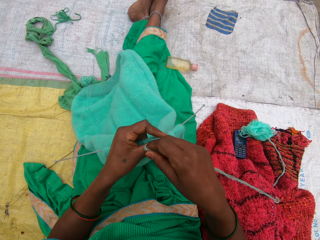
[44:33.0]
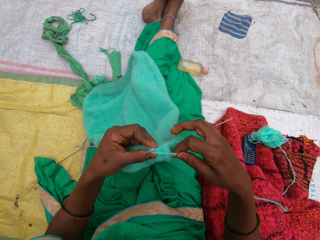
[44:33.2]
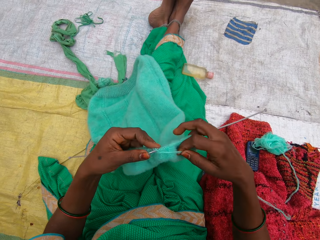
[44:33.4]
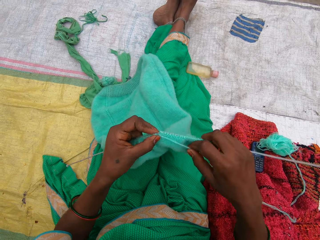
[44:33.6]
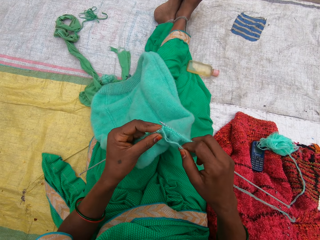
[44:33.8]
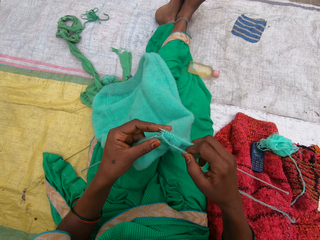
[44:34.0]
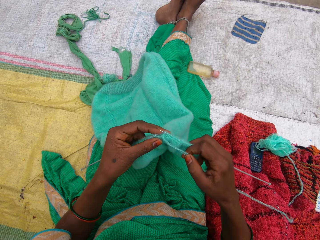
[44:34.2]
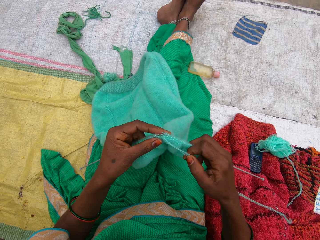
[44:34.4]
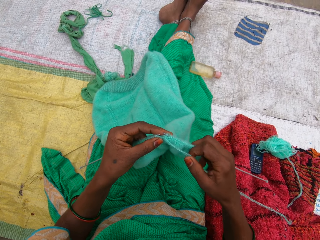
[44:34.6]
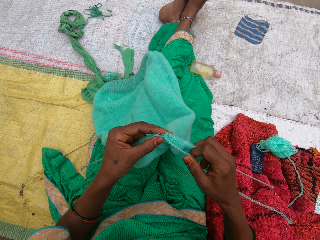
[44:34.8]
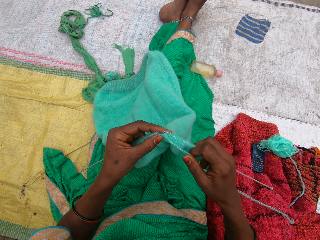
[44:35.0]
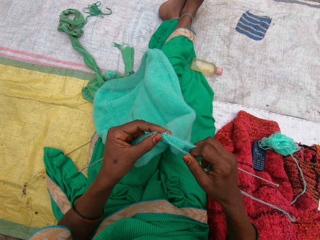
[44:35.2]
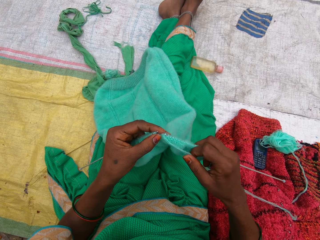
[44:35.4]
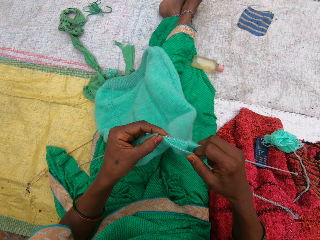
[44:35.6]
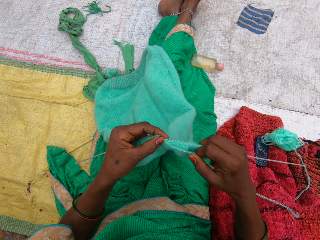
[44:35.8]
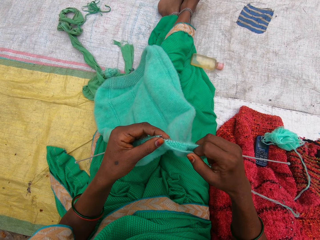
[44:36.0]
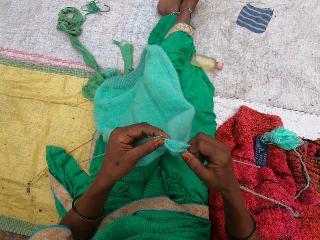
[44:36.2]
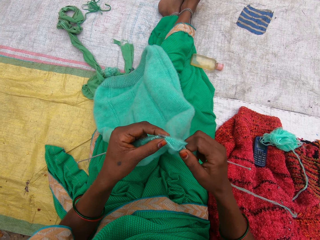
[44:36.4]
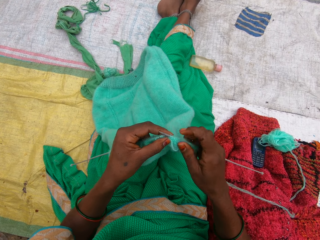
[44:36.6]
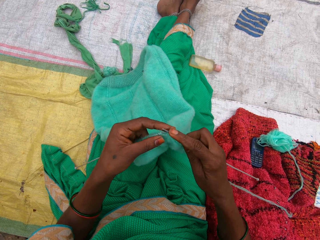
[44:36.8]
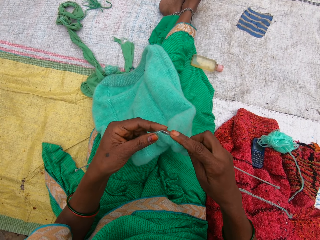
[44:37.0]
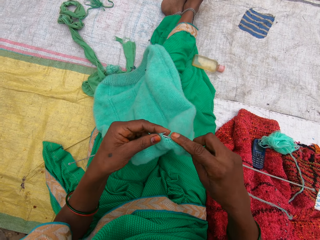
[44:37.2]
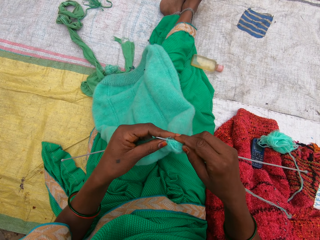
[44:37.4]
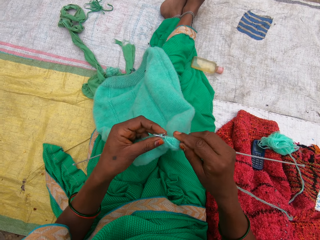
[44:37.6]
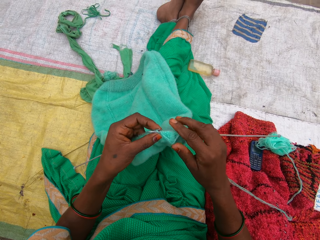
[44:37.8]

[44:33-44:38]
The camera wearer knits a garment.

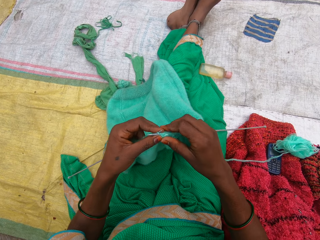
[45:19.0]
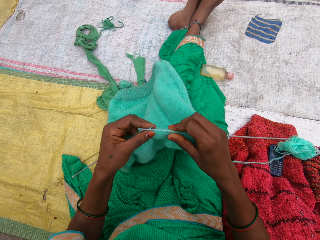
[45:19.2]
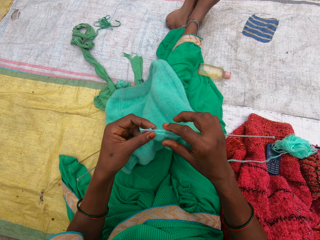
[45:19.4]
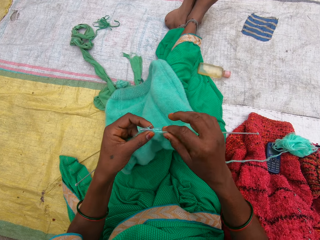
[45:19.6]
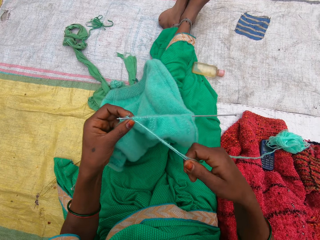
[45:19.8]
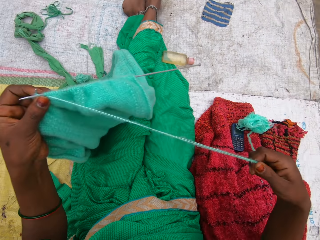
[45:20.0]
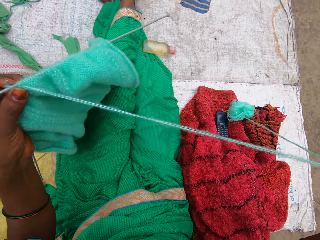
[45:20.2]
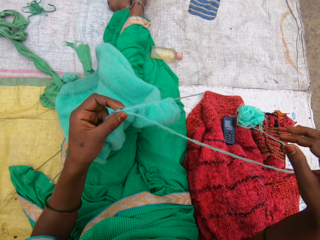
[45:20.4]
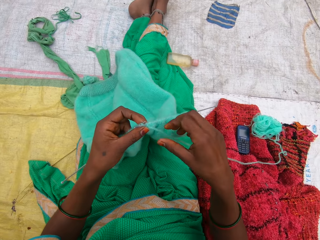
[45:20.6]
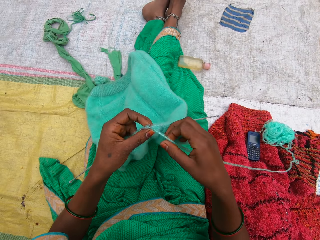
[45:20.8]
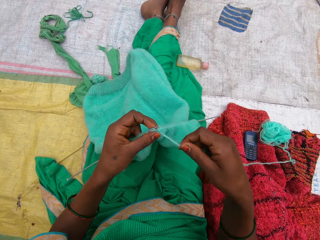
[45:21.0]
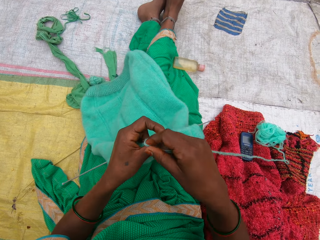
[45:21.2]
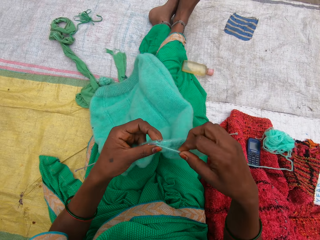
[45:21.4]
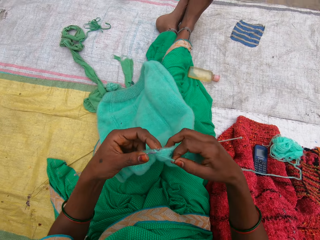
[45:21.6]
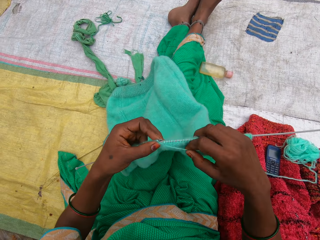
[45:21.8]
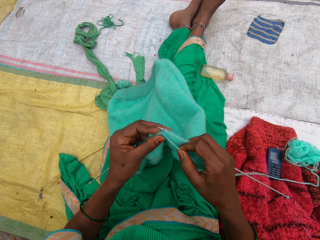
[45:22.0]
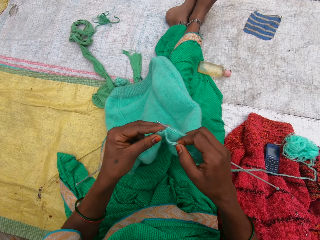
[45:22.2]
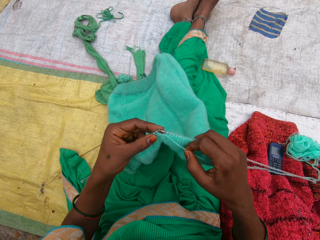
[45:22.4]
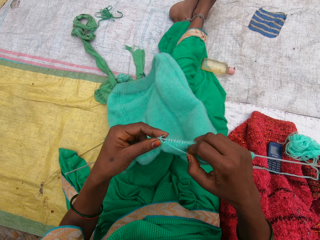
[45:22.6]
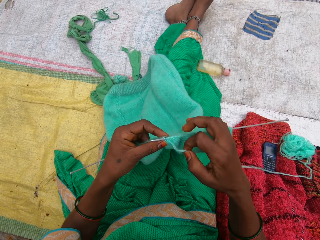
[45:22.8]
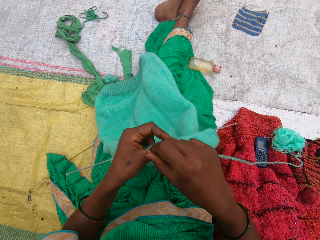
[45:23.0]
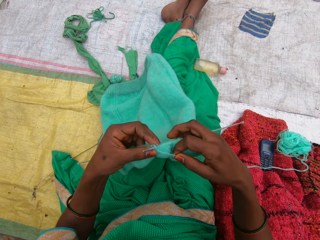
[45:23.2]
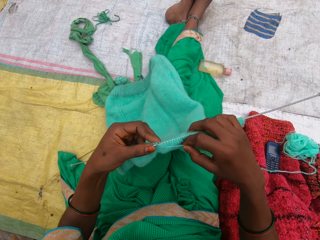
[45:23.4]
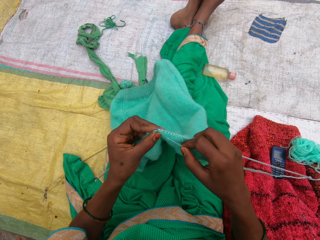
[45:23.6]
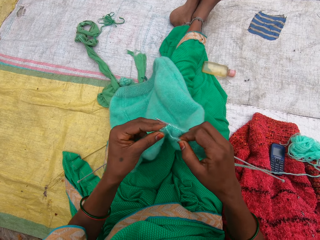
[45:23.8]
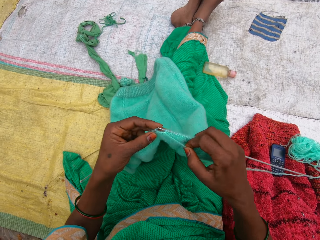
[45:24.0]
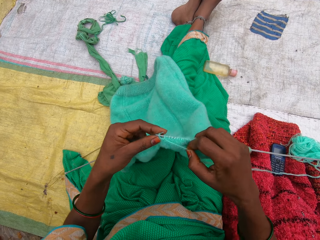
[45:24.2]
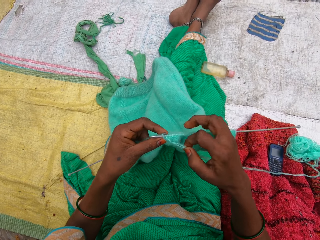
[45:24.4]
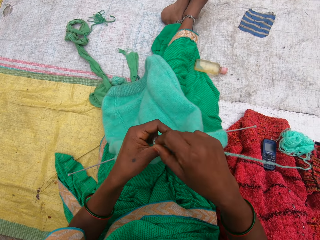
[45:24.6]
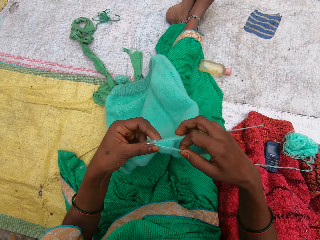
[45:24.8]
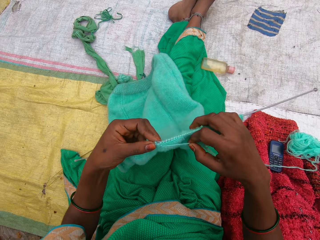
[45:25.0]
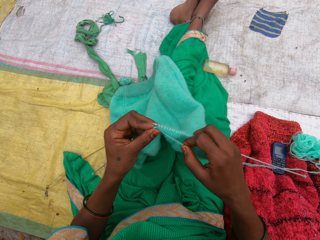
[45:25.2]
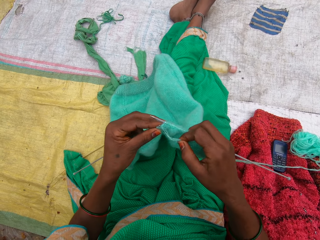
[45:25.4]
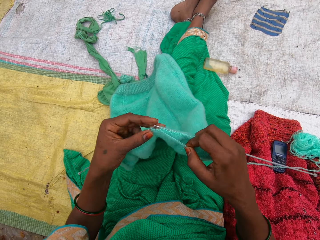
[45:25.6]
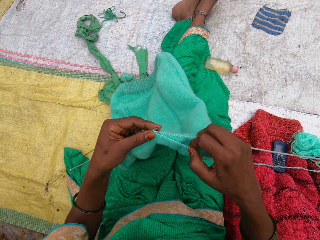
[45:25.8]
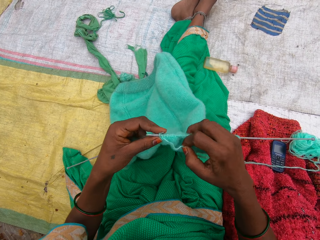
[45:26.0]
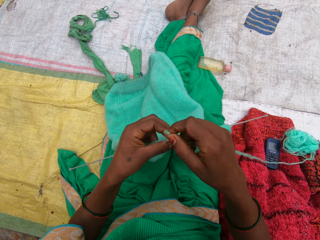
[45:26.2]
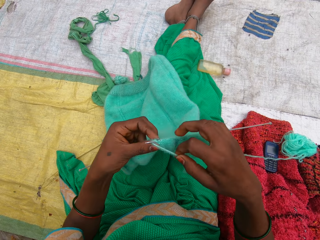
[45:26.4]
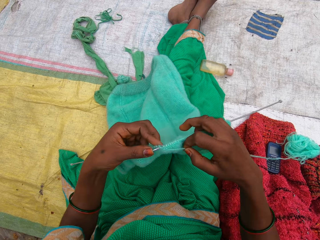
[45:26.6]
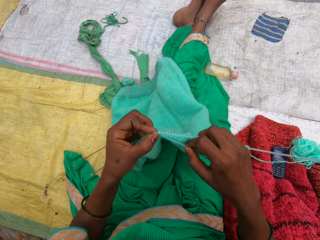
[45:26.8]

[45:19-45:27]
The camera wearer pulls the yarn thread. They knit a garment.

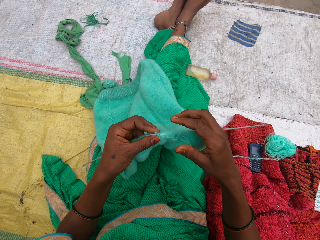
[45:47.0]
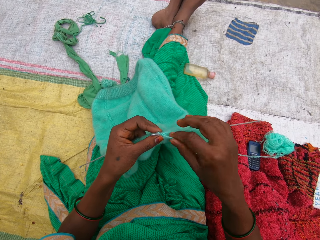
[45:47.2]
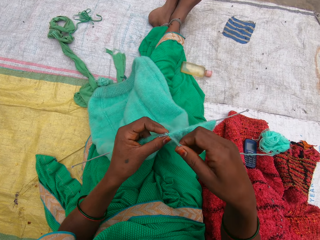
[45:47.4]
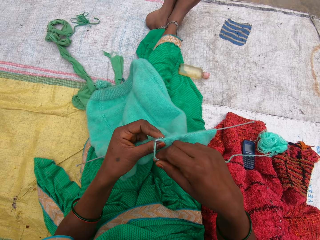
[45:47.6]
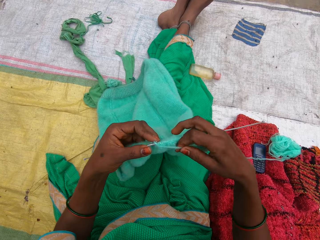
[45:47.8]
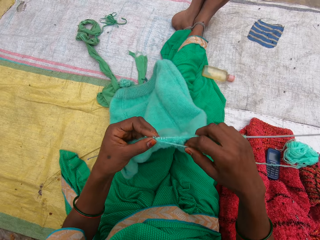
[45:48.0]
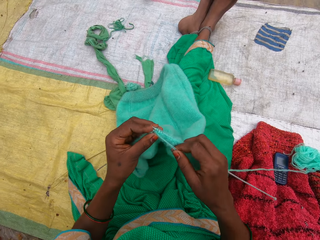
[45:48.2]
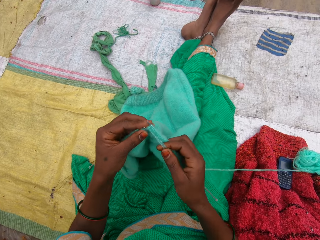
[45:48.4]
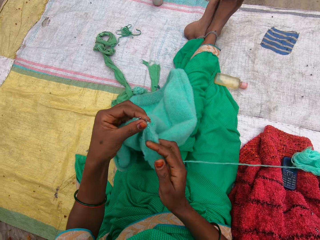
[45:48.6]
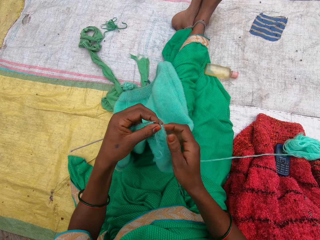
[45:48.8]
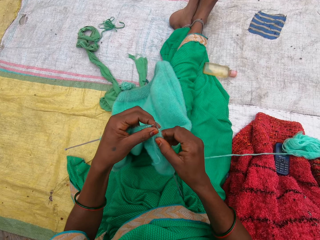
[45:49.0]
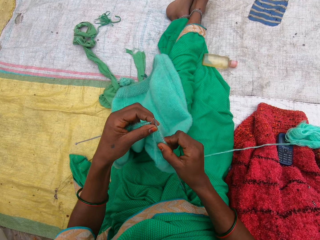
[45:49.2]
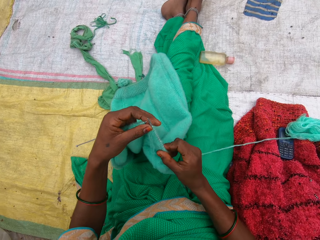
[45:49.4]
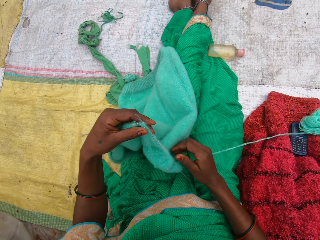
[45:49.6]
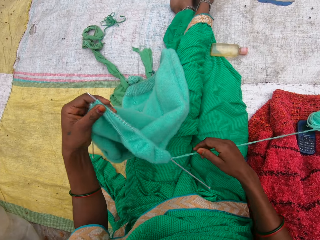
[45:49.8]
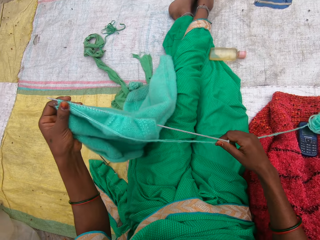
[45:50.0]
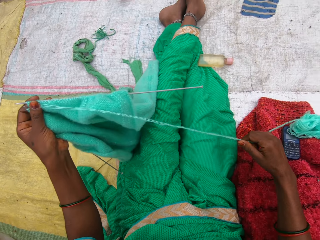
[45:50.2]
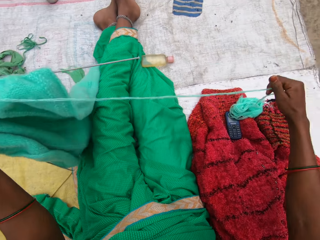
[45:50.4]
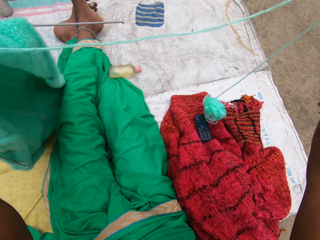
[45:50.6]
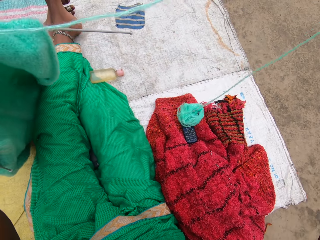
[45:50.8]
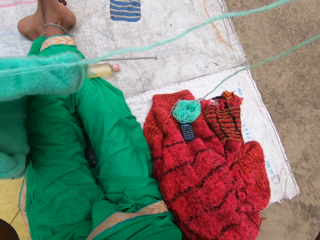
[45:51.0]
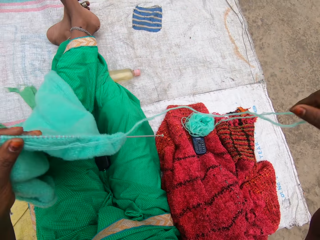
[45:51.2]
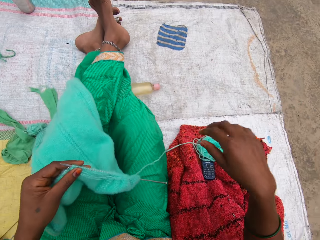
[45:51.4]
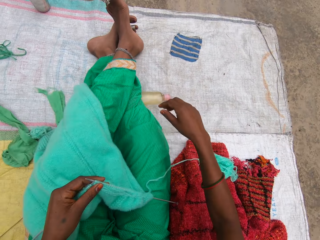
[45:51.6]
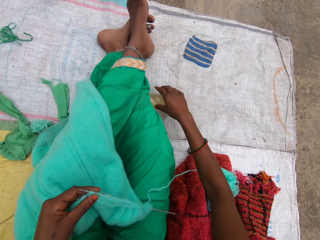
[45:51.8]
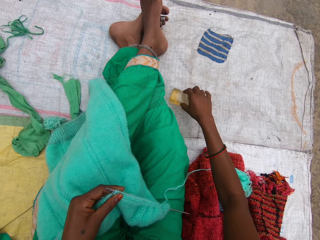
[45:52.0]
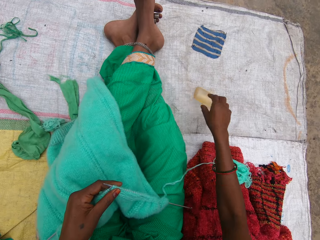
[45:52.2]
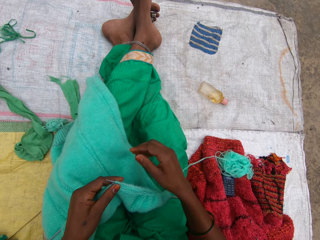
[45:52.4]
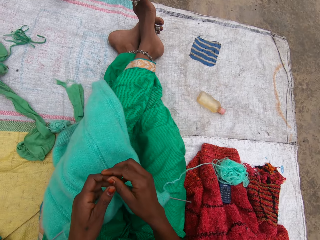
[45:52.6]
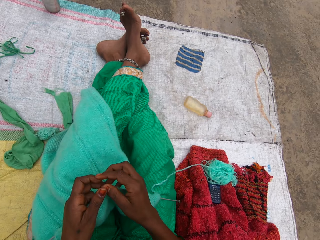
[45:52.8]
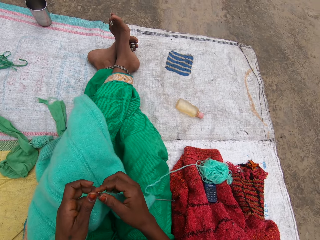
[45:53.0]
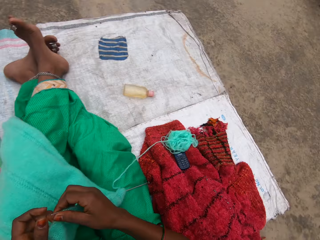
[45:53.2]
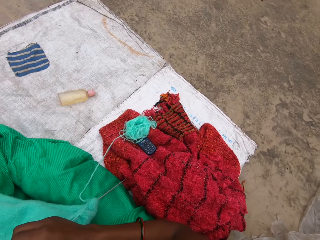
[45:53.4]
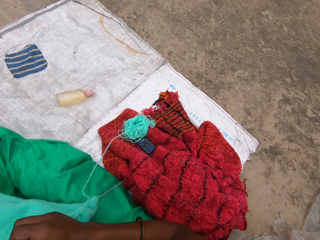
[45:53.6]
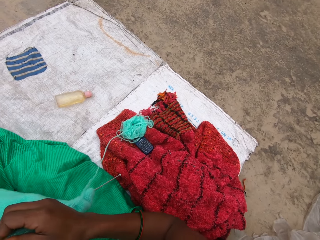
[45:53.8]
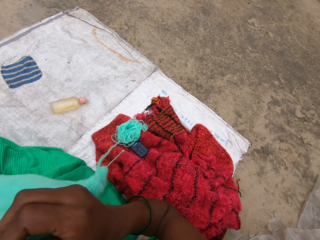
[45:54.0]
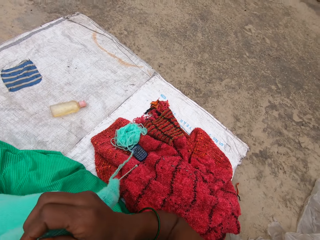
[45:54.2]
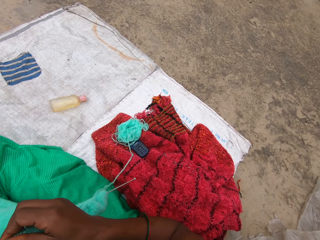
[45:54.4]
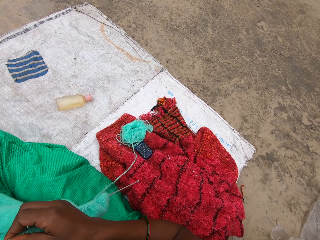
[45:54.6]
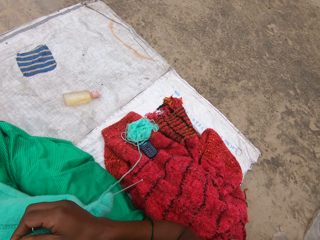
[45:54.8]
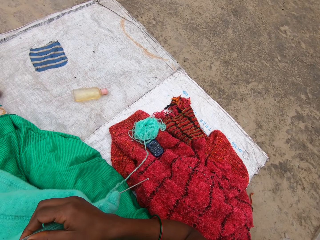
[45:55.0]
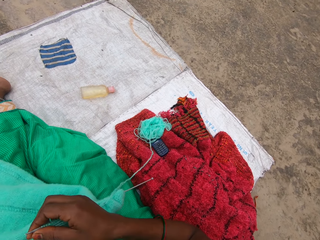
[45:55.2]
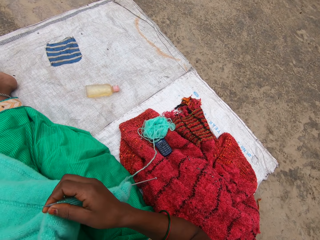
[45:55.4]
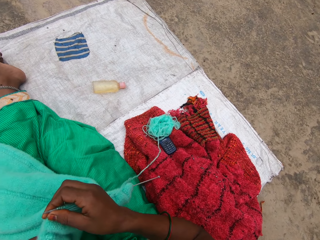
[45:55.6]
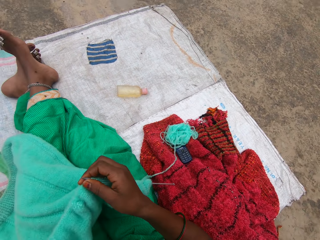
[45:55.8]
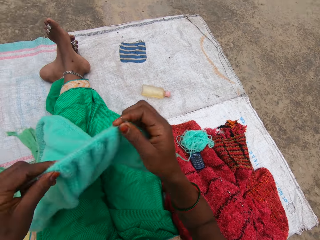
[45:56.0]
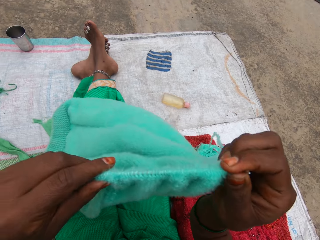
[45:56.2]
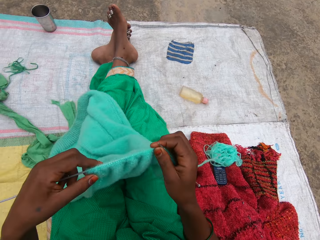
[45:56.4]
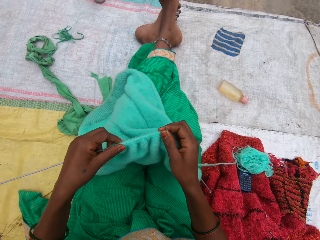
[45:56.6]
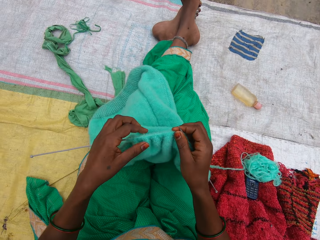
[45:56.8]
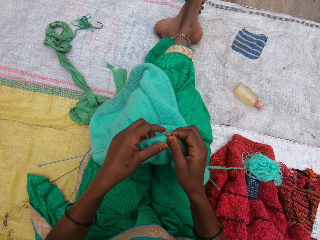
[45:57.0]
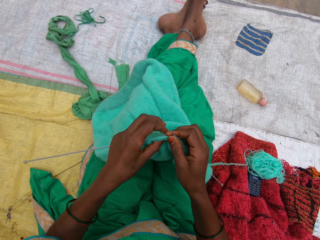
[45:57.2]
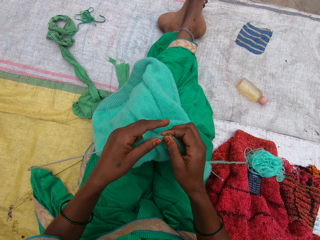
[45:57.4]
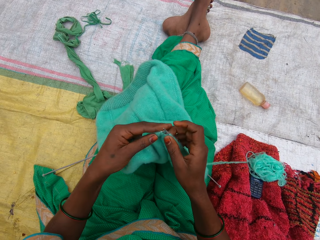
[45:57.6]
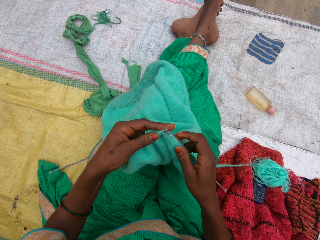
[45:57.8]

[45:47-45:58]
The camera wearer pulls the garment on the knitting needle. She adjusts the yarn with her right hand. She pulls the yarn thread. She lifts the garment. She moves a bottle on the floor with her right hand. She knits the yarn with needles. She holds the garment. She looks around the compound. She moves the garment.
